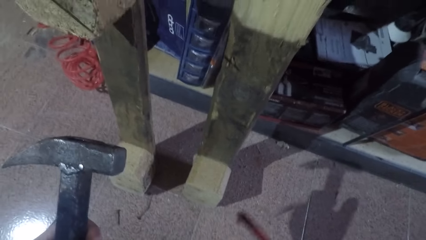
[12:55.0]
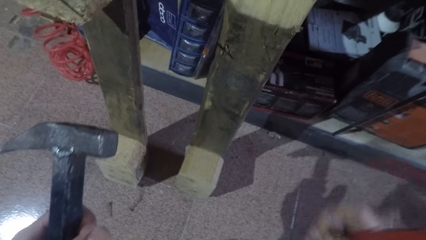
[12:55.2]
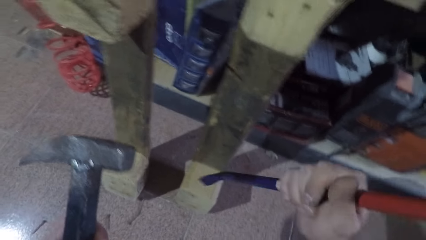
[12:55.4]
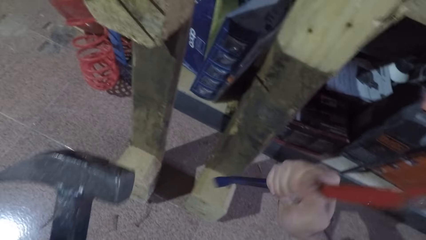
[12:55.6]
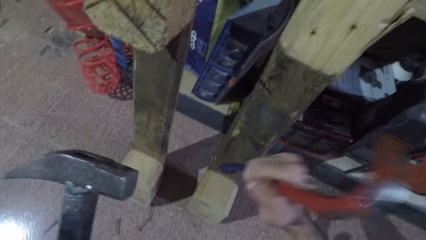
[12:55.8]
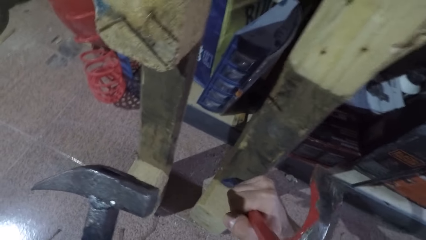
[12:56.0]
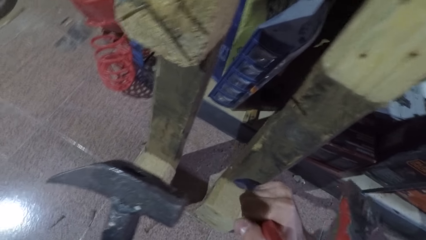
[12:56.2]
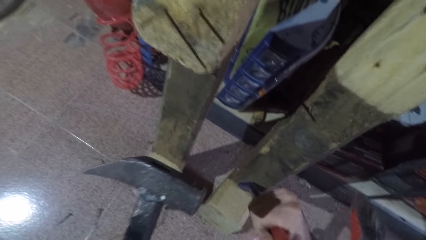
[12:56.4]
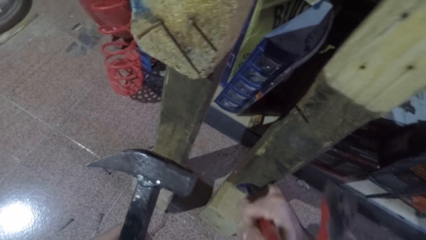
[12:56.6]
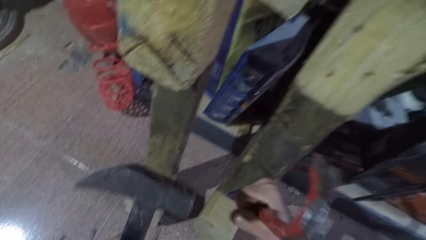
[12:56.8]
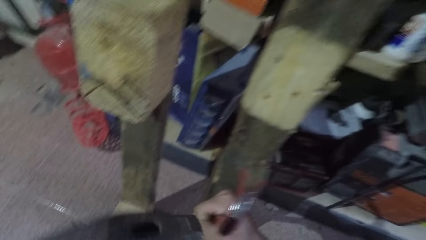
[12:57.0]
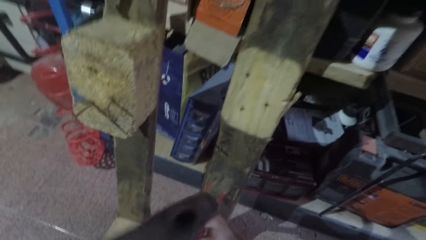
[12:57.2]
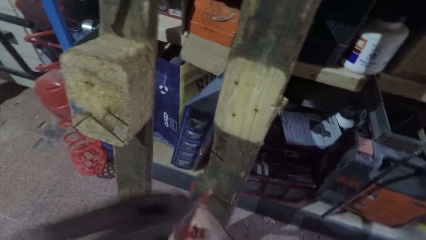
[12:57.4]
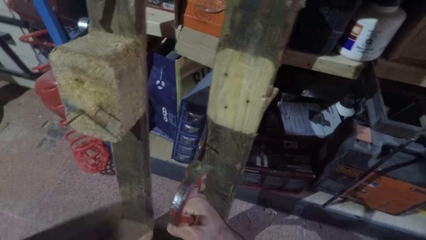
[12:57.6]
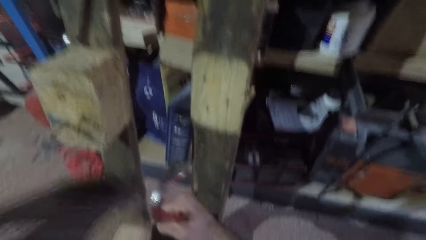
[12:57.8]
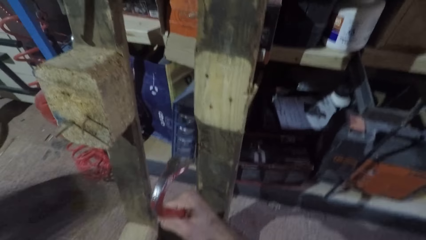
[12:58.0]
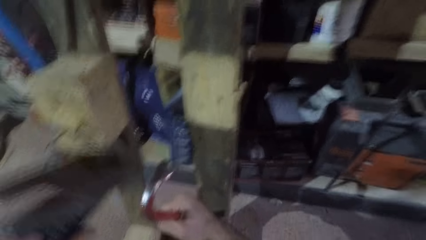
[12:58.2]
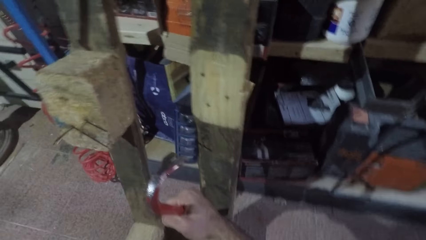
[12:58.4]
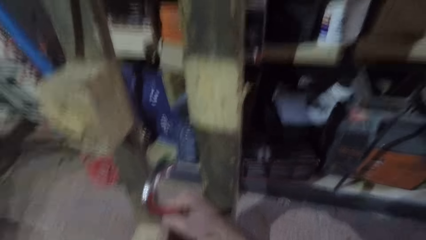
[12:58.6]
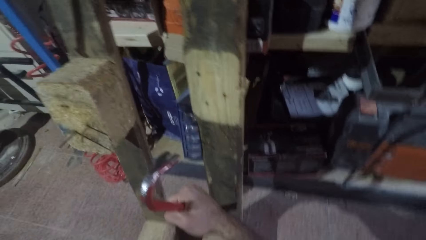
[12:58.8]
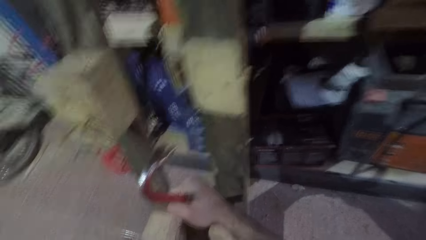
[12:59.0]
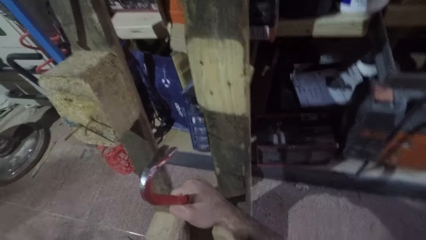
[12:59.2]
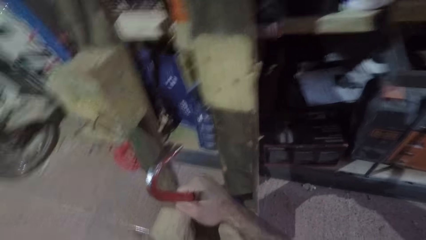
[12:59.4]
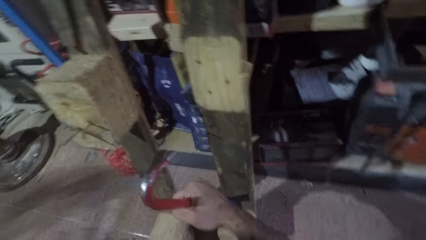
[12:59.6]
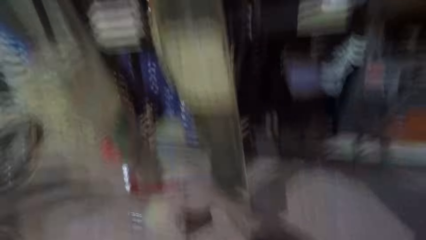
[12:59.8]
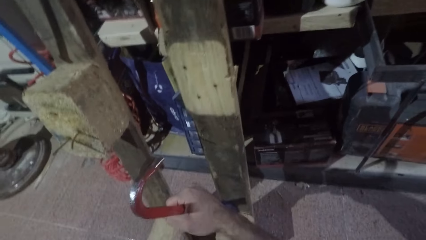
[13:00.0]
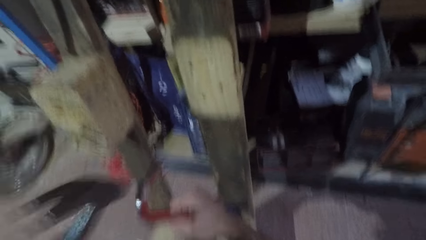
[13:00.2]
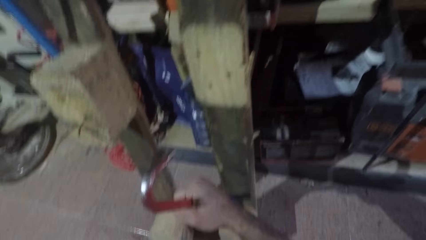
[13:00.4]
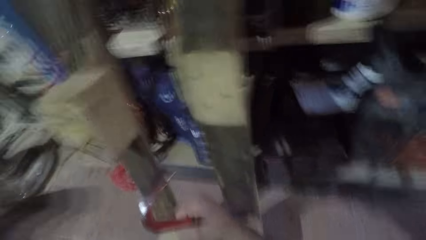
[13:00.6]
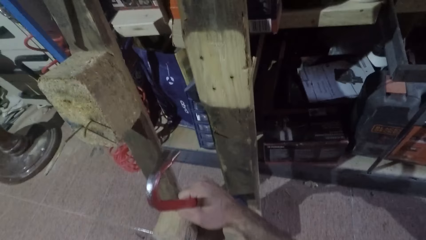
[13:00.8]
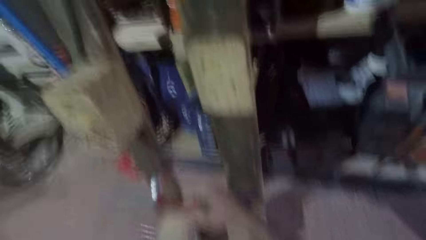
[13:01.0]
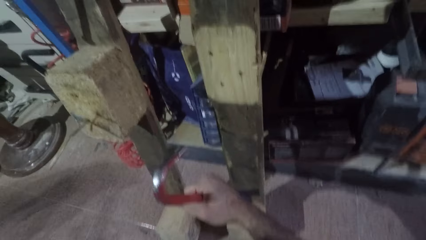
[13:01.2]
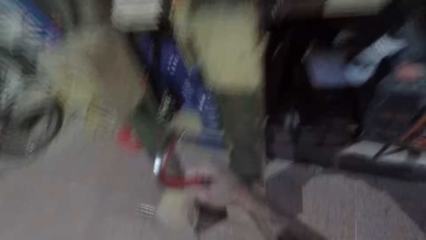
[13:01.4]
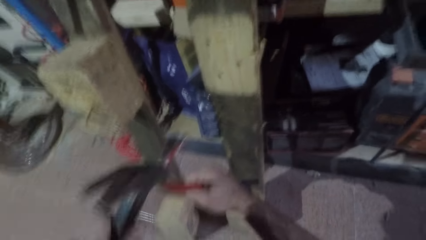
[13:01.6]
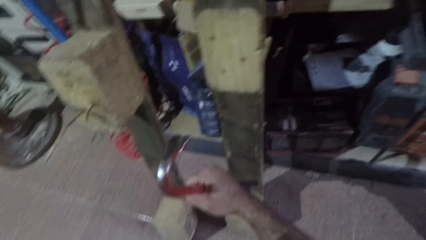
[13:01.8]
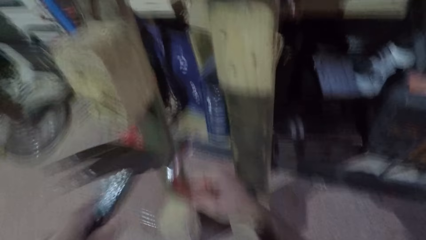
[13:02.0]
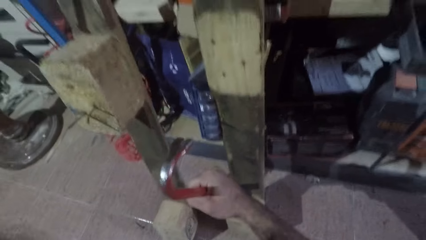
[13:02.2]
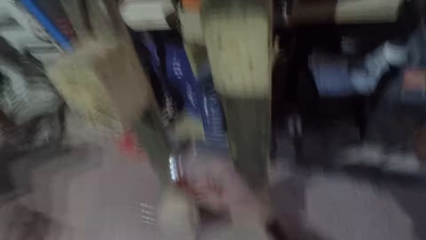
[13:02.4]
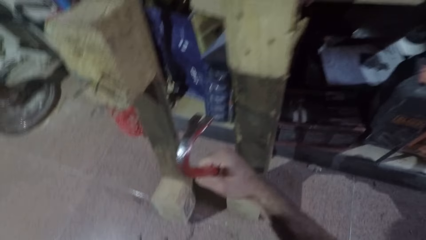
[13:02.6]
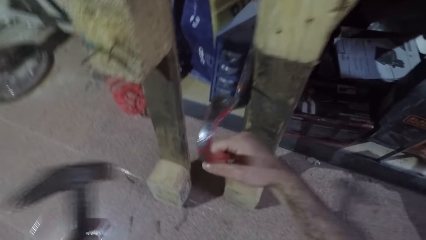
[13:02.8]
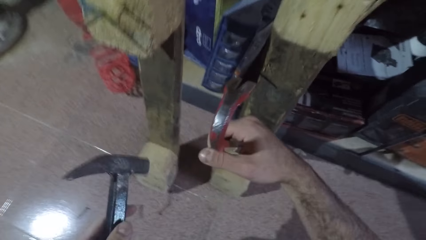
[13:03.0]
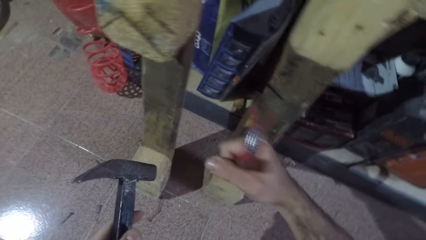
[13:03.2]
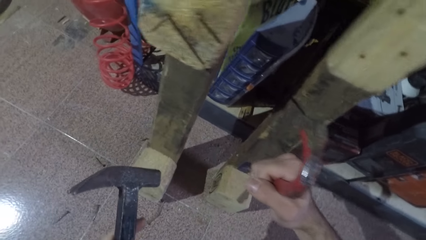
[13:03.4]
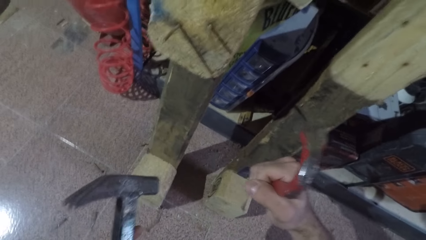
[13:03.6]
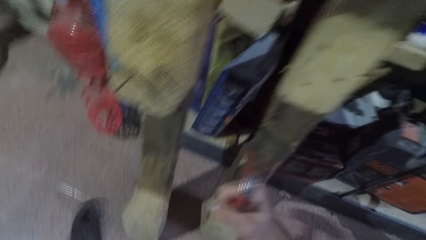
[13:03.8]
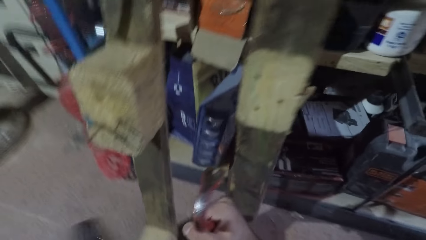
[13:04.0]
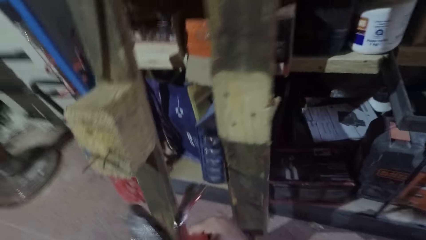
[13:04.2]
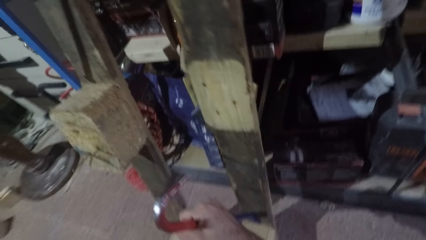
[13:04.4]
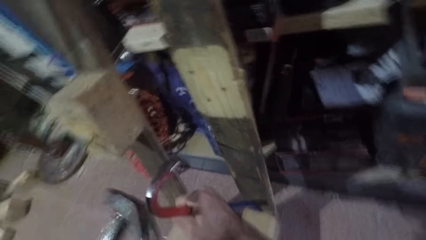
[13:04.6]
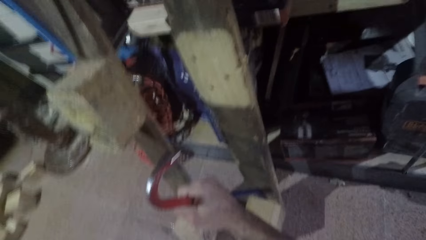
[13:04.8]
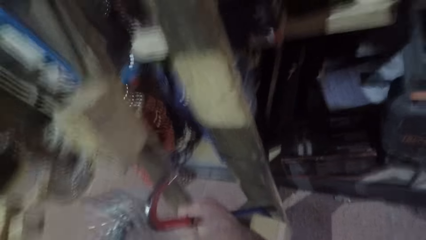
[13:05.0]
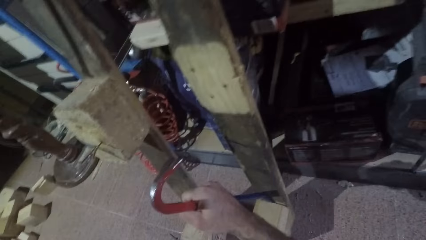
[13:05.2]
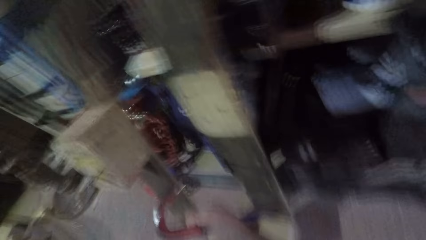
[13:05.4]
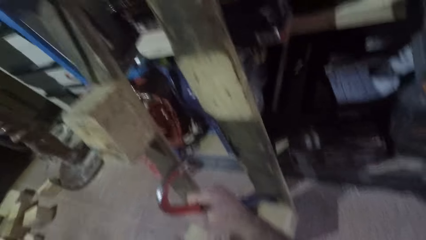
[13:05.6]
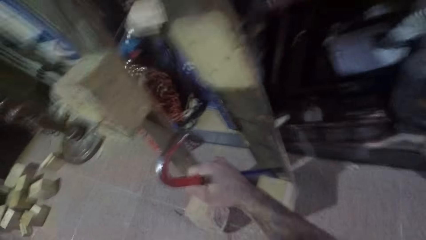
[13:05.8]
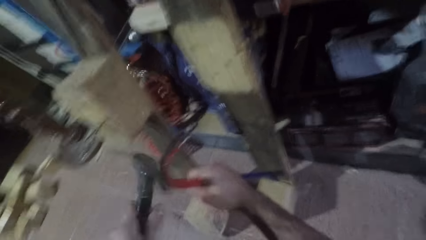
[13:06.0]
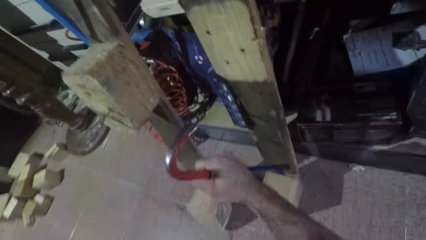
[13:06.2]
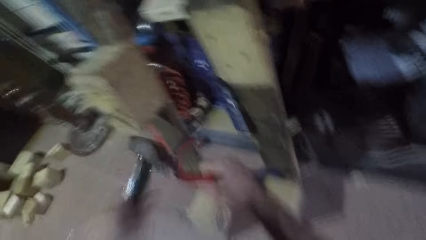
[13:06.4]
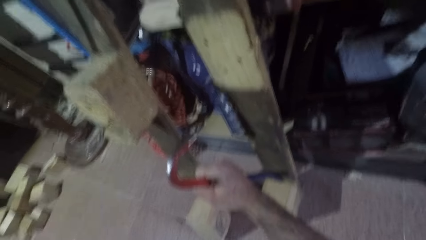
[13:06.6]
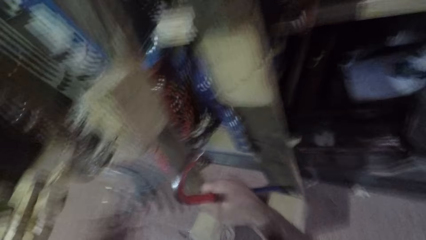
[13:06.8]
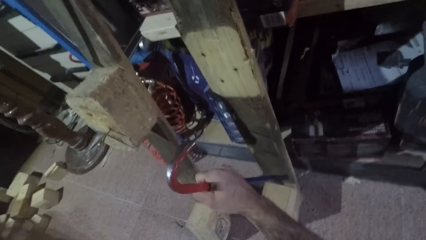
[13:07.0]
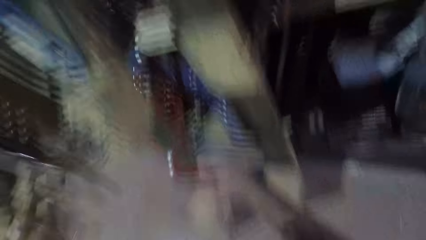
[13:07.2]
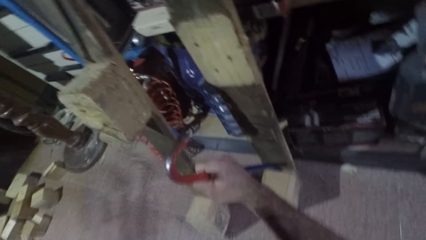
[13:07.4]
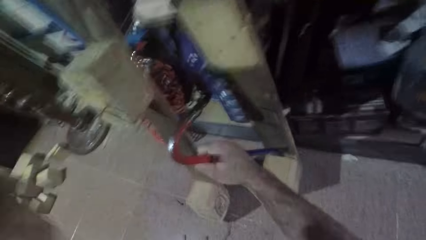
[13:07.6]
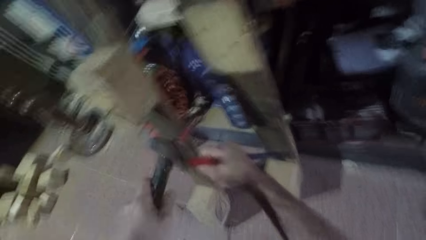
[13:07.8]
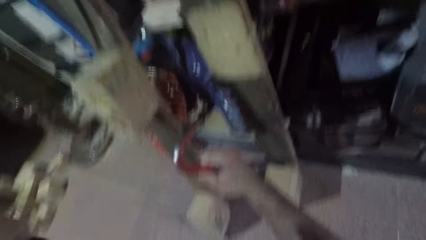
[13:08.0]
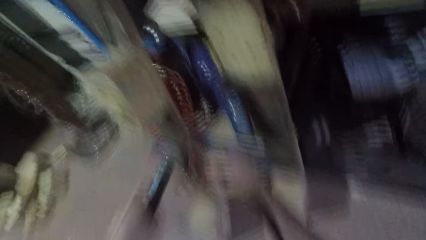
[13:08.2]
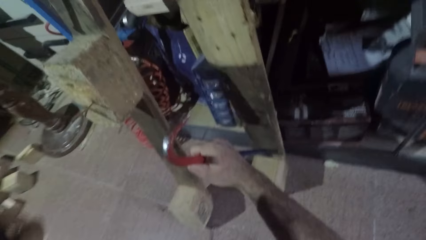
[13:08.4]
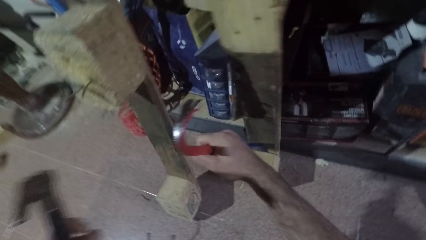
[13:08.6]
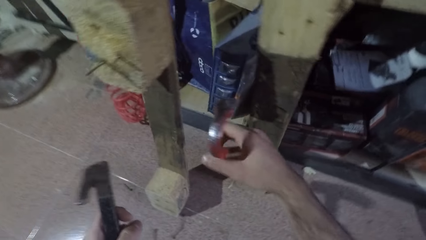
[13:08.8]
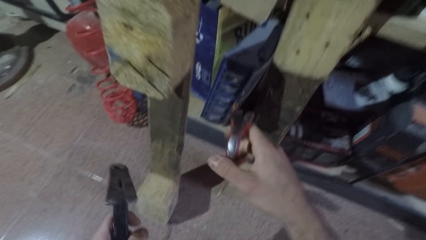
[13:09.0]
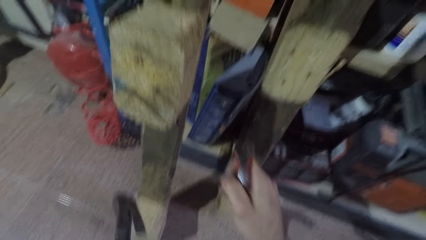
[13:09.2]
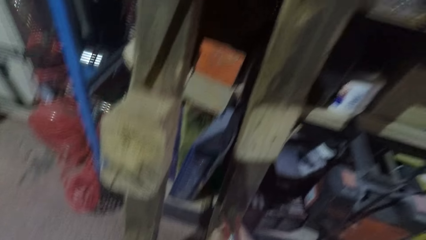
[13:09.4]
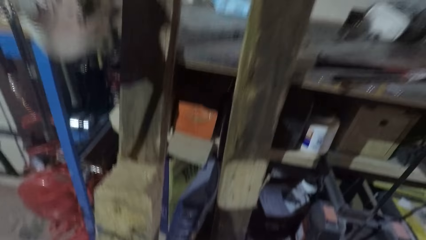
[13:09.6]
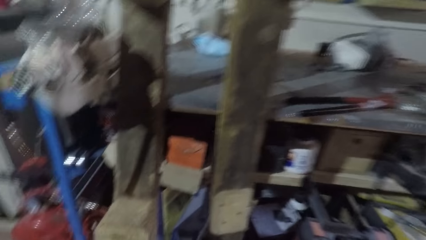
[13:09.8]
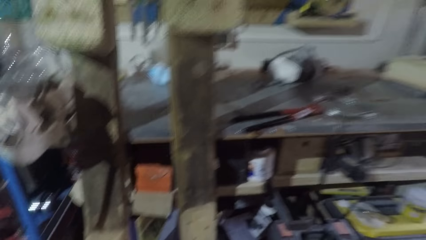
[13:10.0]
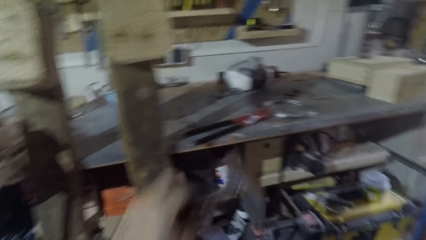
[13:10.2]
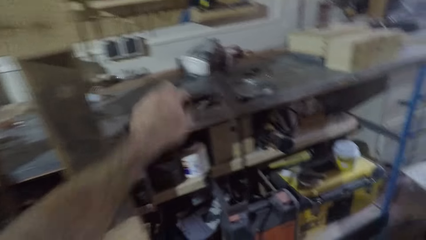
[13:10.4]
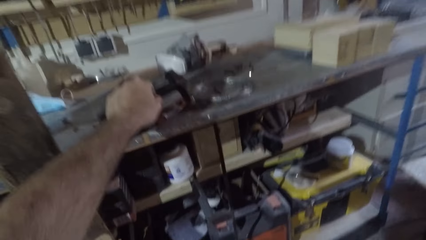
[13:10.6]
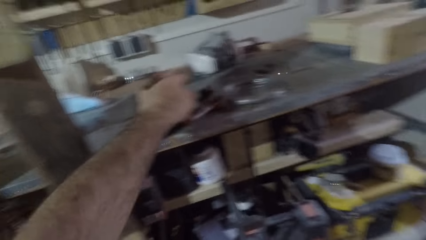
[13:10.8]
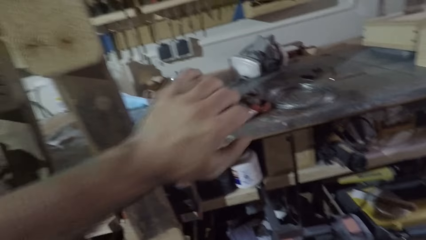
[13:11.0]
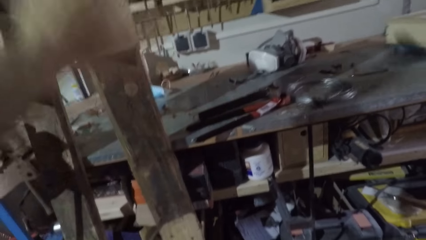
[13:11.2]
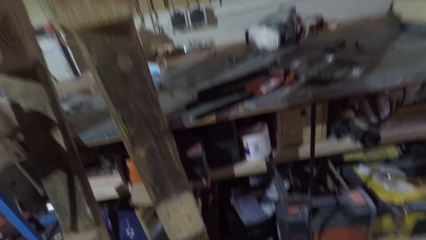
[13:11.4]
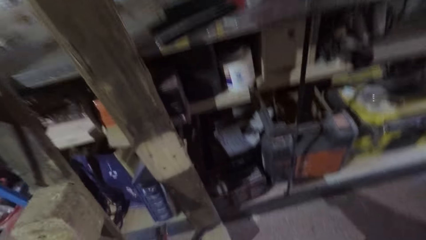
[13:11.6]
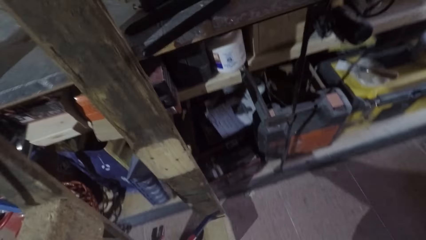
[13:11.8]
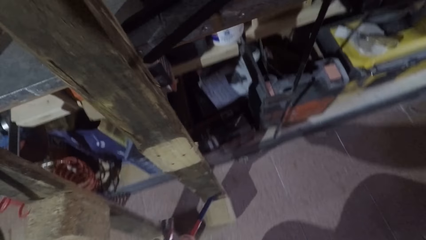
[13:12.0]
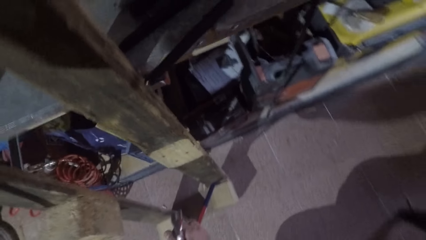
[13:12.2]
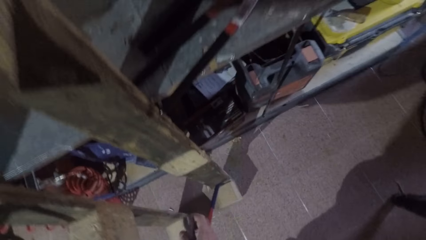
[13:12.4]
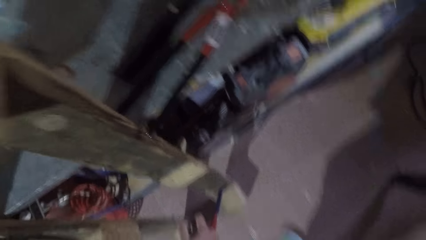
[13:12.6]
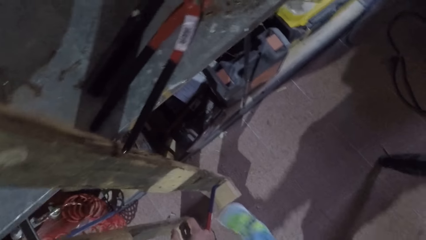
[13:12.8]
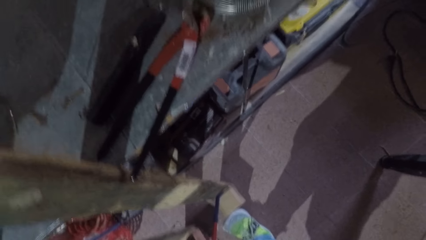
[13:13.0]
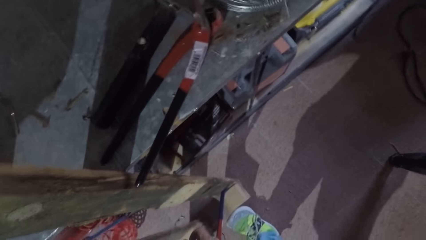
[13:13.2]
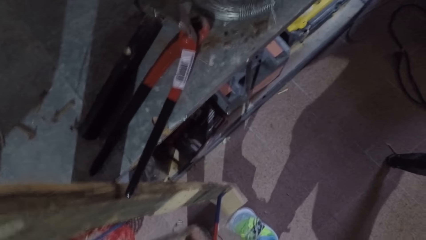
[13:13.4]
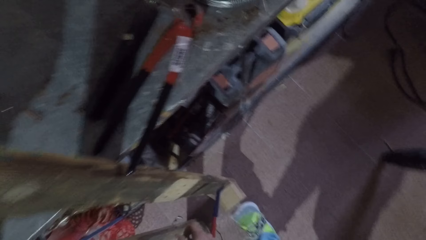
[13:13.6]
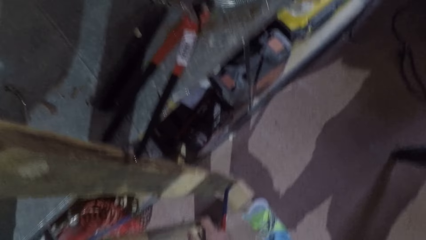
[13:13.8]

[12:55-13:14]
The camera wearer picks up a wrecking bar or claw bar from the floor. They place the wrecking bar to the wood. They hit the wrecking bar with a hammer. They stop hitting the wrecking bar. They look around. They hit the wrecking bar with the hammer. They stop hitting the wrecking bar. They turn around. They put the hammer on the table. They force the claw bar into the wood. They push the wood with the wrecking bar.
